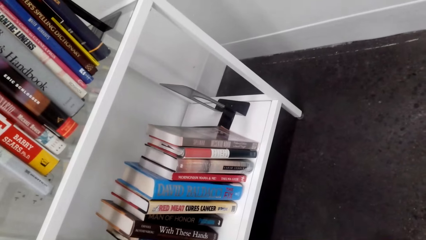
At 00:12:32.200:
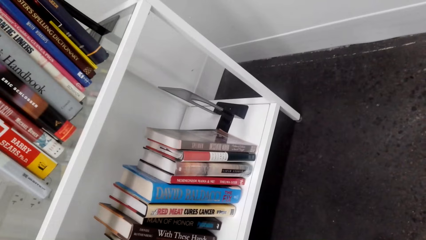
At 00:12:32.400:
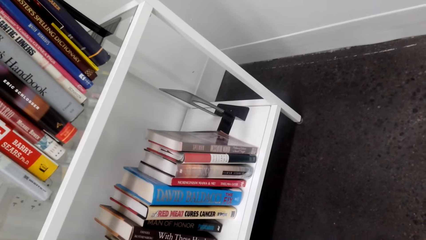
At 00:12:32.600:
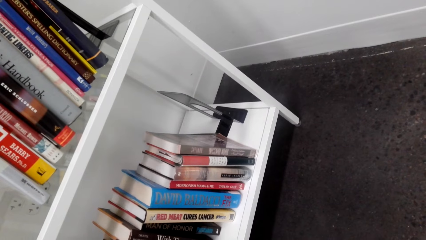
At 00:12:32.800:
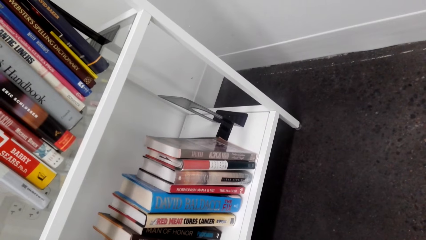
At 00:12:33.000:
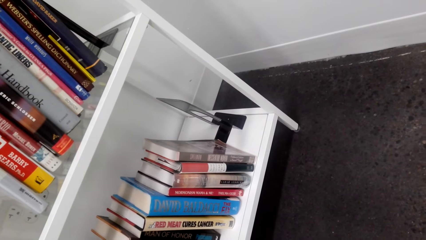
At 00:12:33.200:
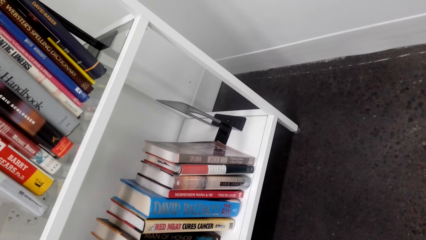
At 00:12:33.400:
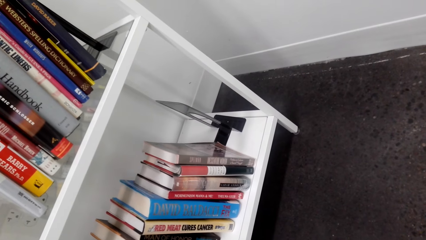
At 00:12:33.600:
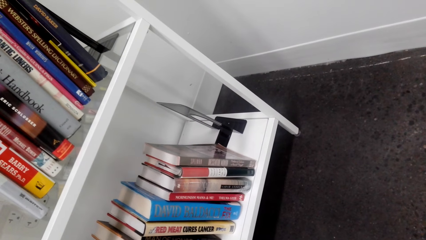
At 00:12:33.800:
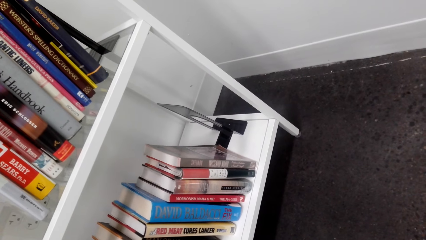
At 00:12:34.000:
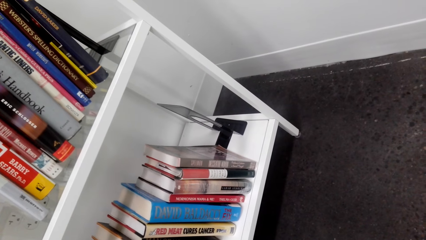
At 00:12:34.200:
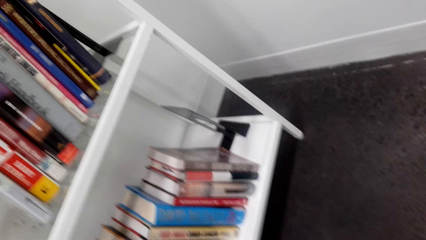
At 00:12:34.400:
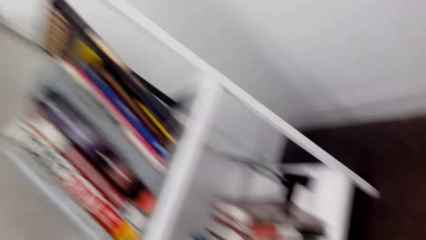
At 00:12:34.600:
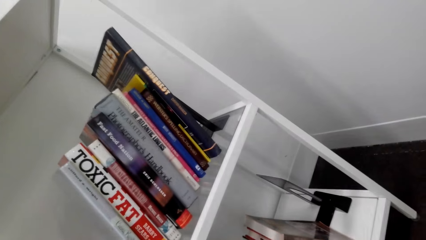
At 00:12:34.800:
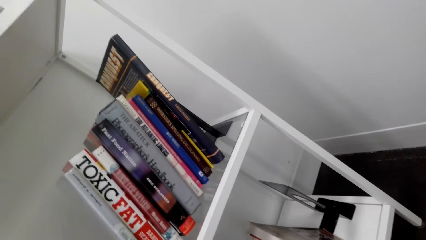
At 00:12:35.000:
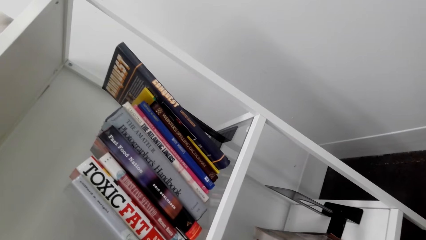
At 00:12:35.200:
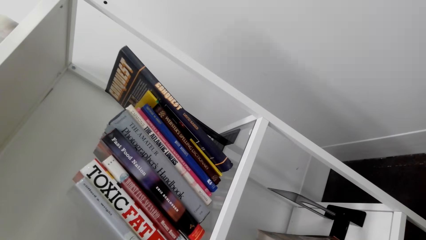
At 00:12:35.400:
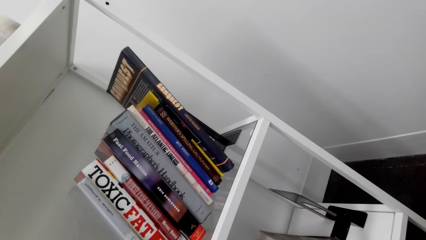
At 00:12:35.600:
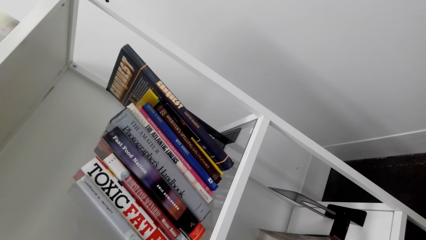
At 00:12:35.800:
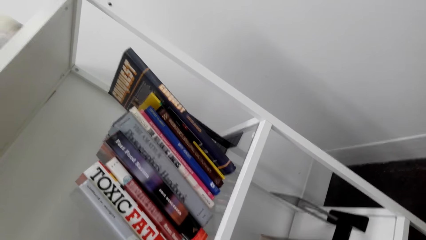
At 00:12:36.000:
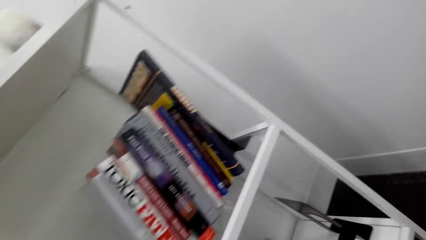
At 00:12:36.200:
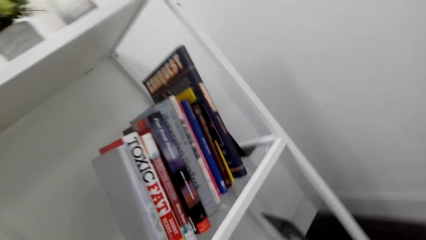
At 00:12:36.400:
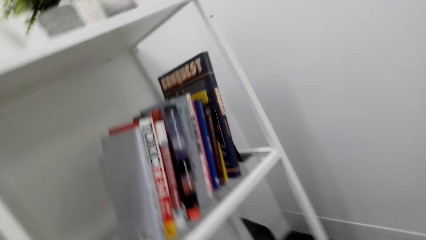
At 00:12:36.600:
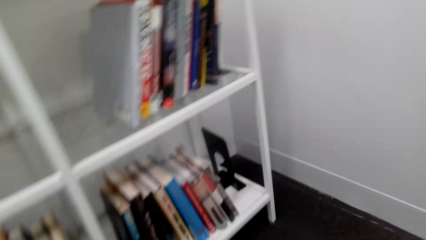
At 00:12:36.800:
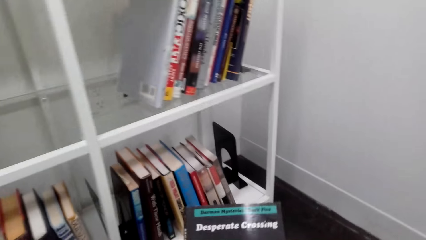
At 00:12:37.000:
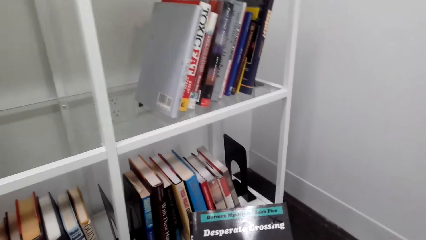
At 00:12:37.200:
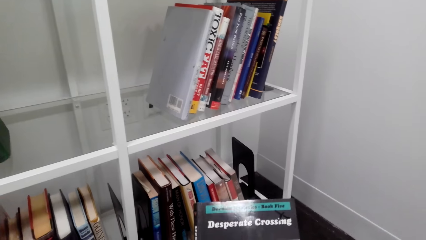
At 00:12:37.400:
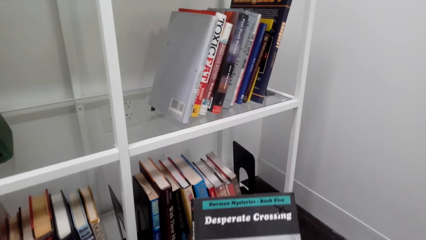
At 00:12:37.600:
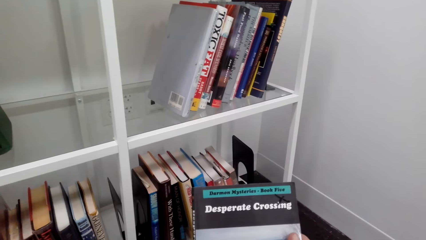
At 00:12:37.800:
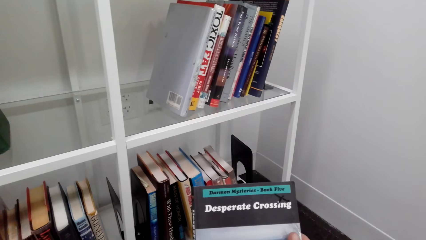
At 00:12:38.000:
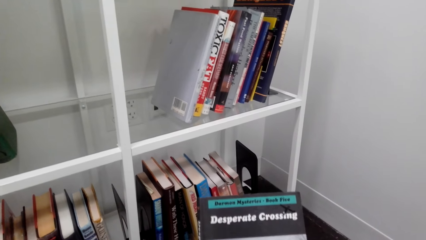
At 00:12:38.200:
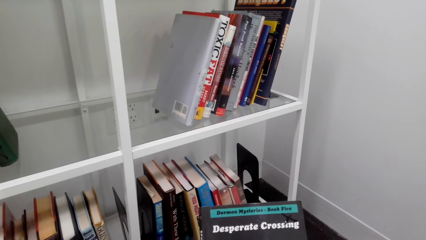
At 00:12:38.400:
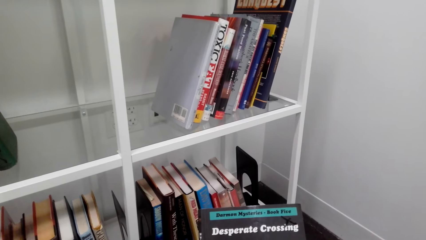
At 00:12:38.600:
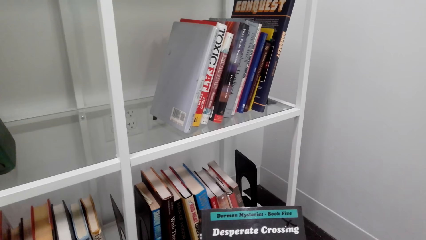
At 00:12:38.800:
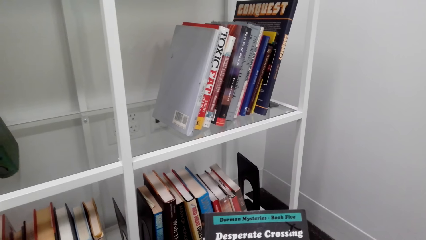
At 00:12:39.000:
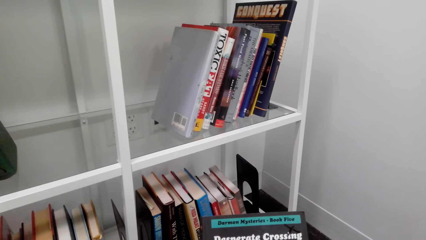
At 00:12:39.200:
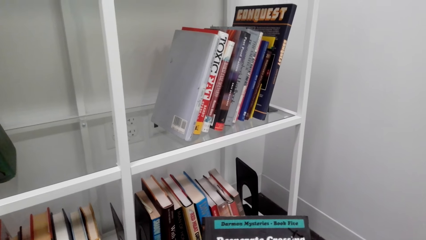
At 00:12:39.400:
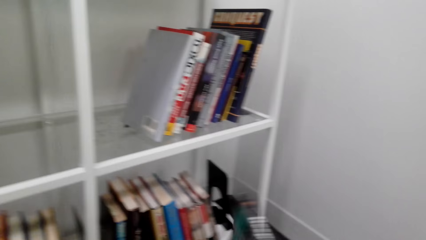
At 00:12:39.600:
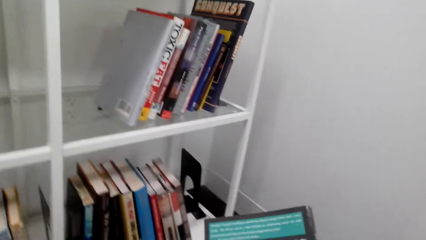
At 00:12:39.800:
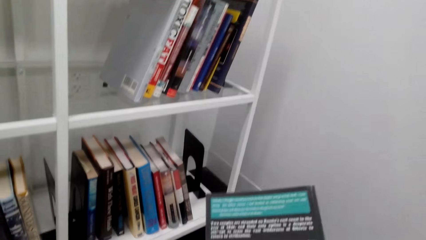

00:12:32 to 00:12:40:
The camera wearer looks in the shelves. They read a book cover.

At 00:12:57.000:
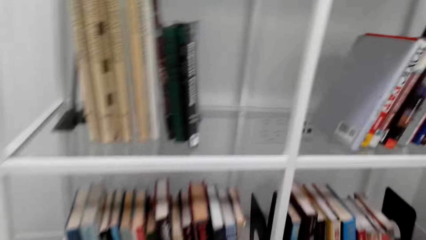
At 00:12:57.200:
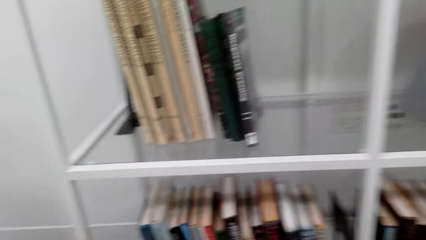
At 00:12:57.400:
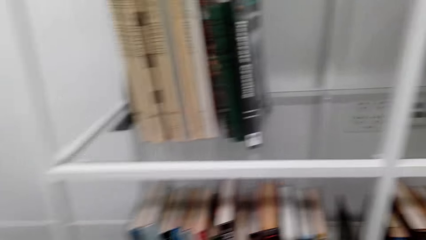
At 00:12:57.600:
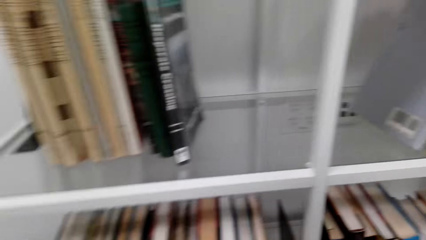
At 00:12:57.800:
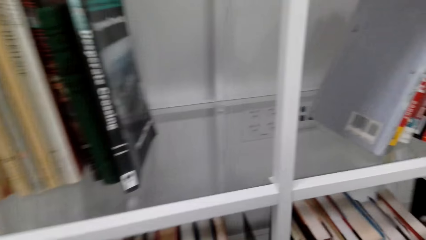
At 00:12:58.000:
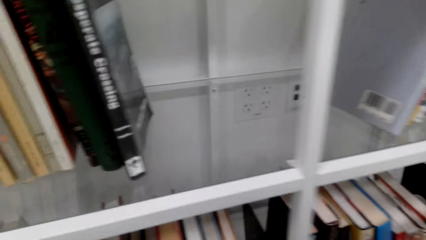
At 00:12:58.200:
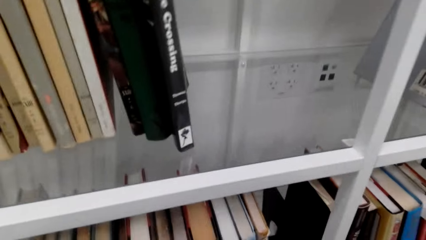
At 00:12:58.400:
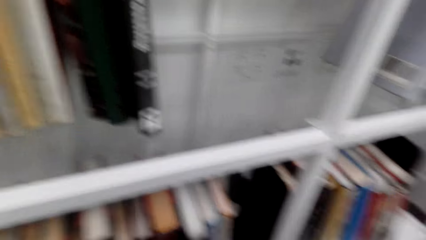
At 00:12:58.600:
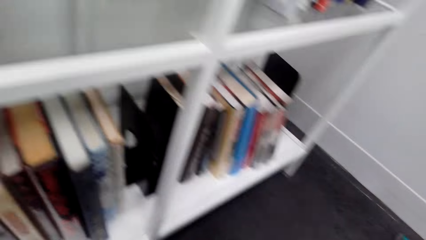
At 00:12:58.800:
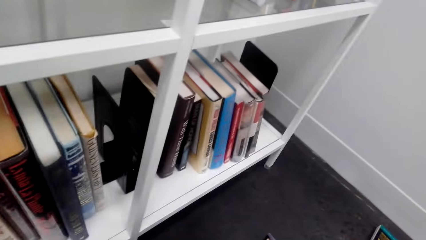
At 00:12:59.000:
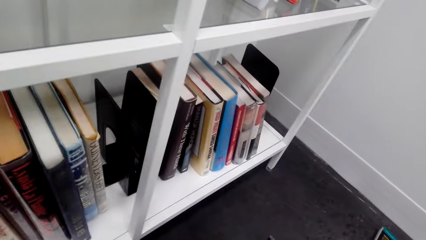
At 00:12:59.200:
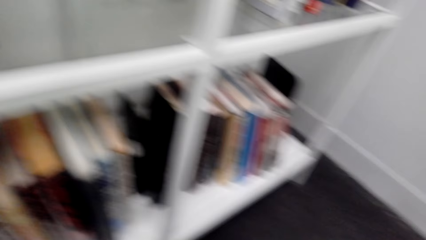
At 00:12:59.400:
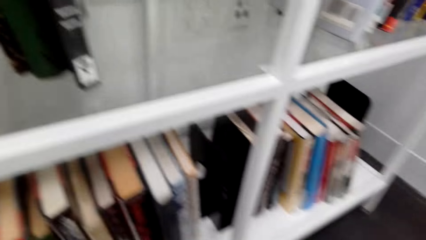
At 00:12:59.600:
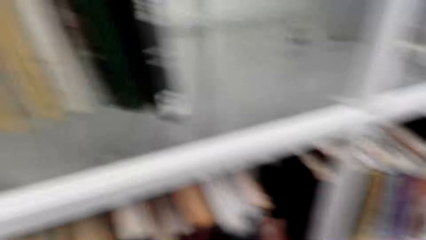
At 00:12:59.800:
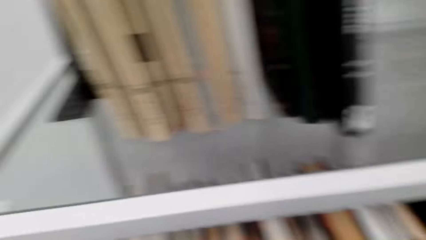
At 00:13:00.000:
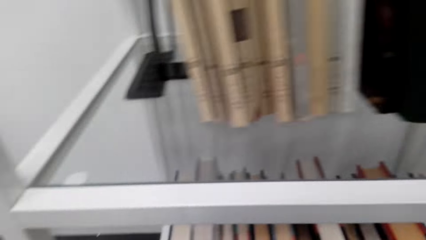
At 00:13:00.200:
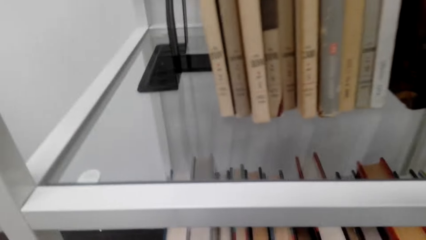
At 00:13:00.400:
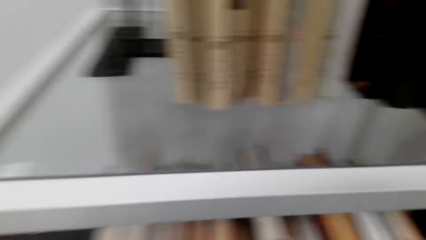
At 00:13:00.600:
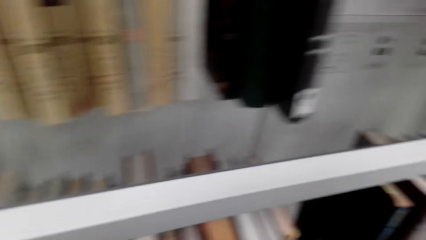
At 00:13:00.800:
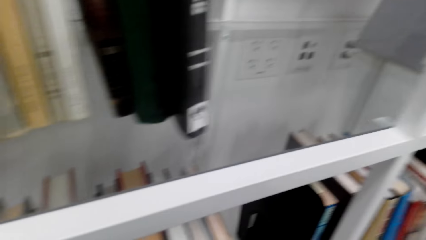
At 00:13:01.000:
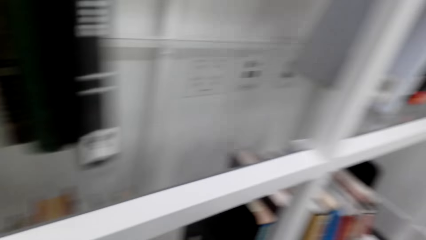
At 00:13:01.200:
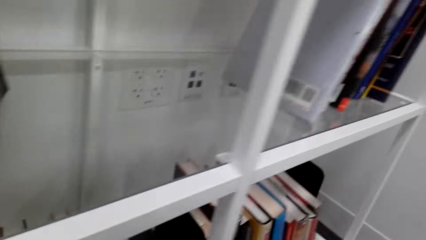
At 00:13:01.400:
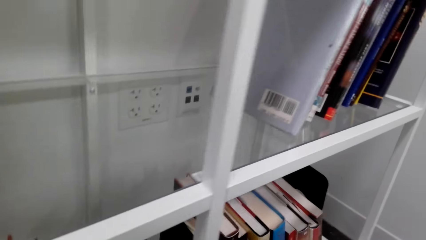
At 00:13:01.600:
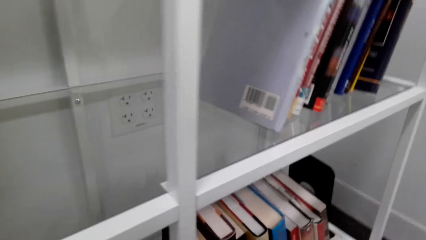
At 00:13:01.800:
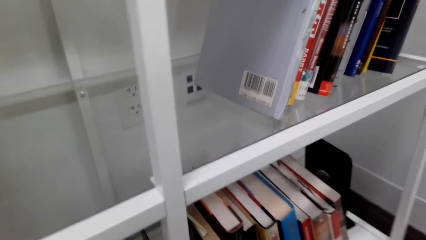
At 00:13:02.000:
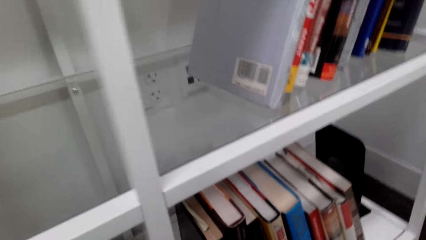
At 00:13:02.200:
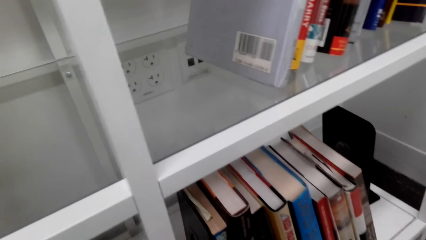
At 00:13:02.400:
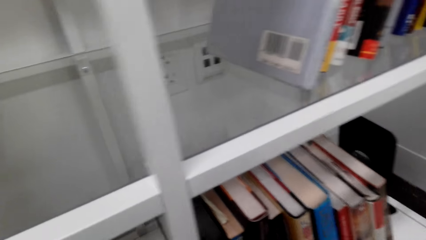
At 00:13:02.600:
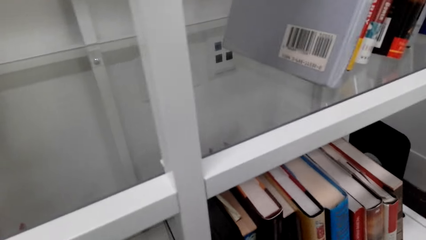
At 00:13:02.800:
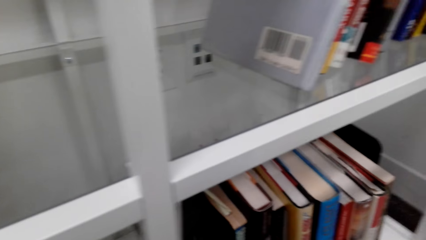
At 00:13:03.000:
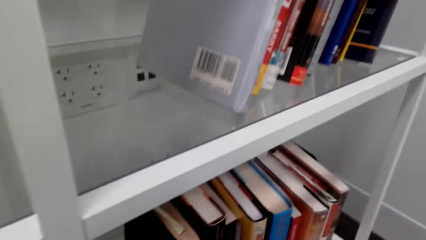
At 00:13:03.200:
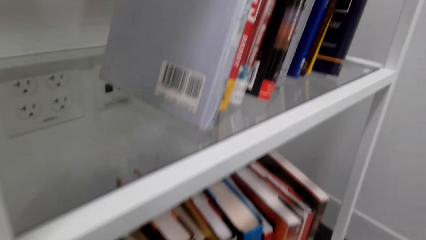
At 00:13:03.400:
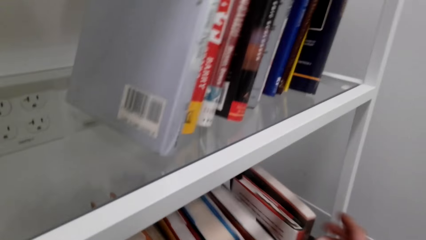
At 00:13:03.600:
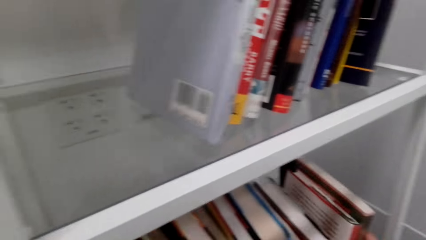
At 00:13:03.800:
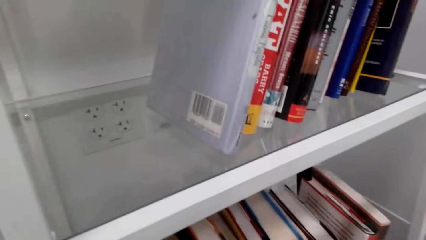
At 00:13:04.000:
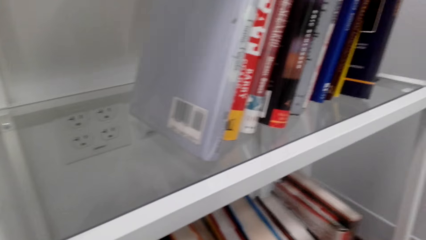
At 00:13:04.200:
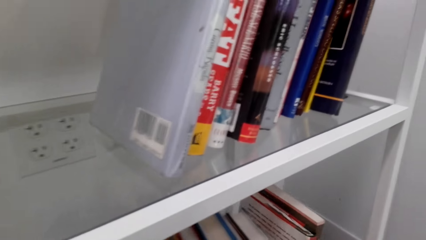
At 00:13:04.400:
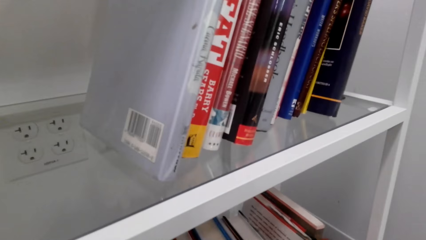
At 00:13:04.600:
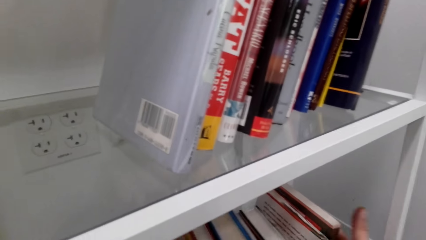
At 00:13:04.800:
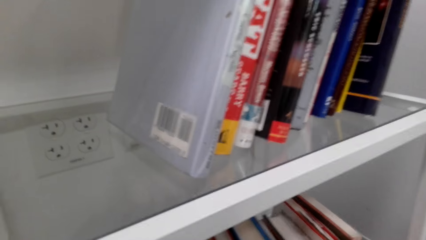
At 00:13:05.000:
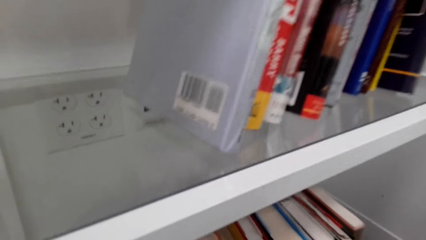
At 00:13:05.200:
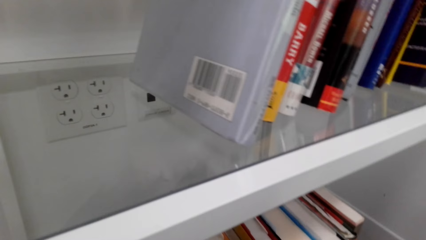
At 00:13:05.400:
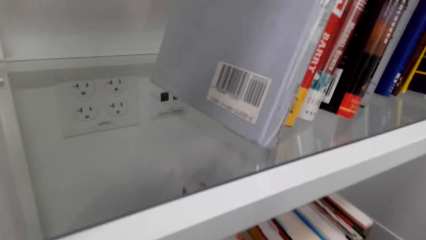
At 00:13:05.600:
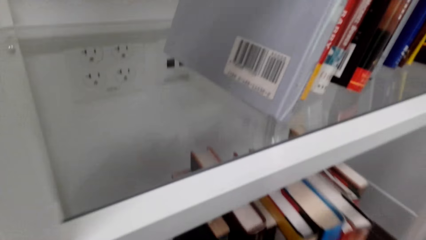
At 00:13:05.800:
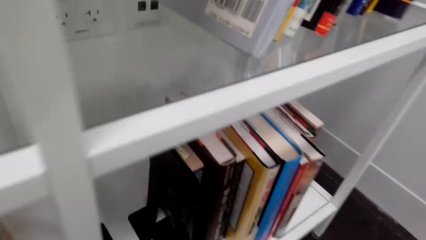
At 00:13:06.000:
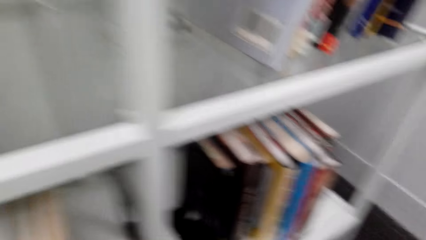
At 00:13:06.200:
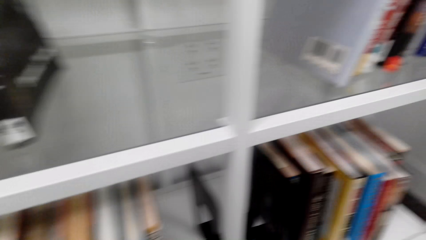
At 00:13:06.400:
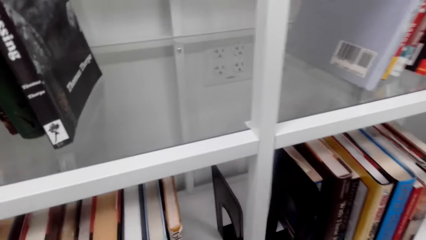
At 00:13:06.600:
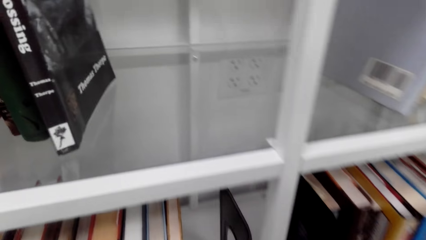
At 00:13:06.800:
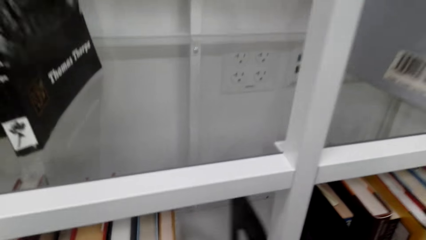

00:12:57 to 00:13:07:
The camera wearer picks up a book.
